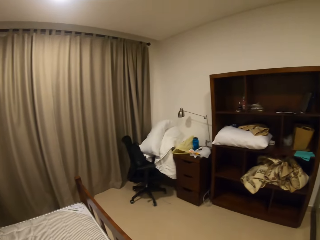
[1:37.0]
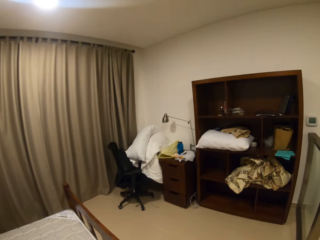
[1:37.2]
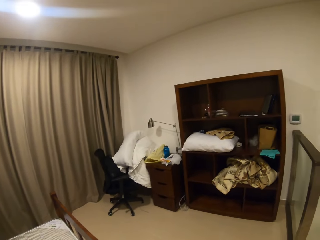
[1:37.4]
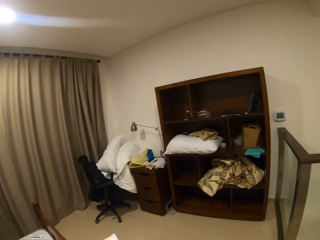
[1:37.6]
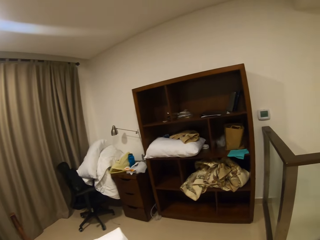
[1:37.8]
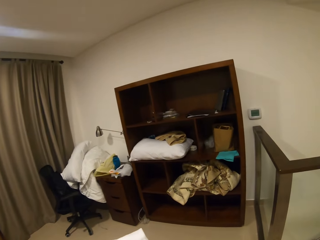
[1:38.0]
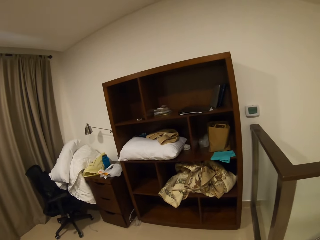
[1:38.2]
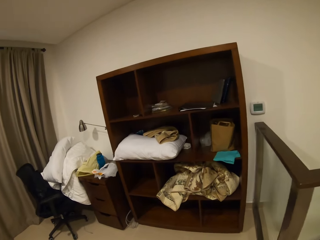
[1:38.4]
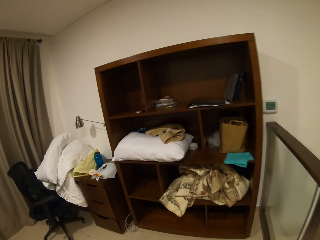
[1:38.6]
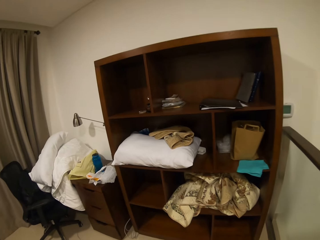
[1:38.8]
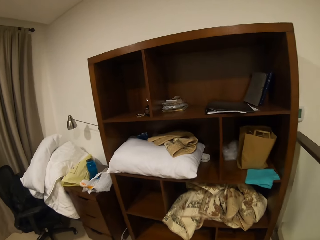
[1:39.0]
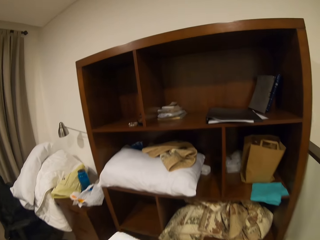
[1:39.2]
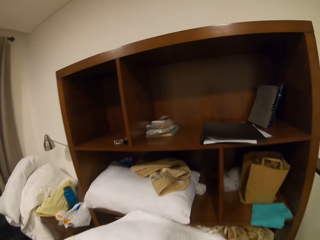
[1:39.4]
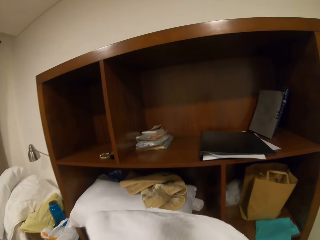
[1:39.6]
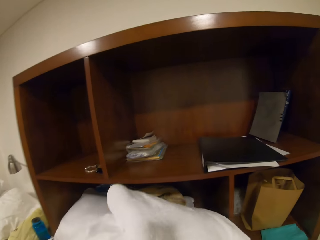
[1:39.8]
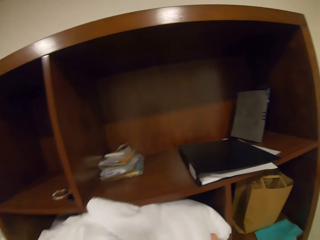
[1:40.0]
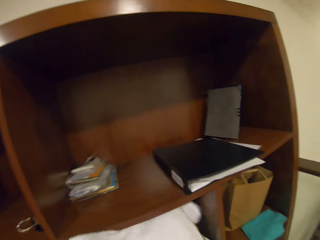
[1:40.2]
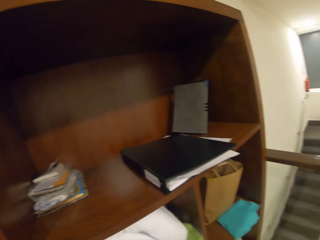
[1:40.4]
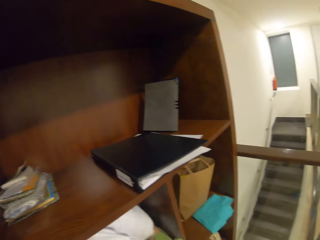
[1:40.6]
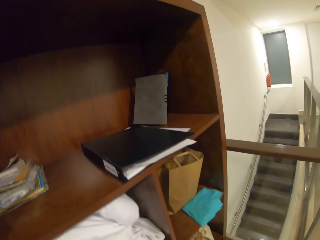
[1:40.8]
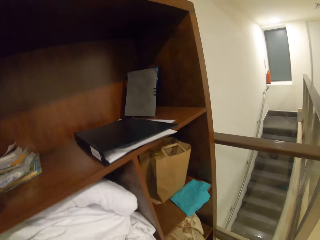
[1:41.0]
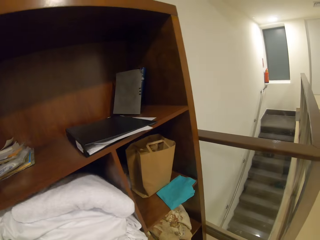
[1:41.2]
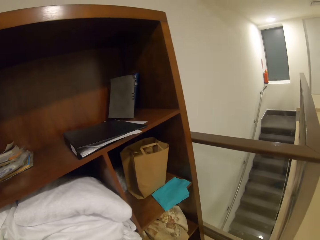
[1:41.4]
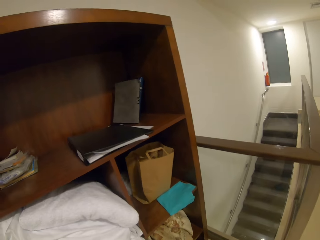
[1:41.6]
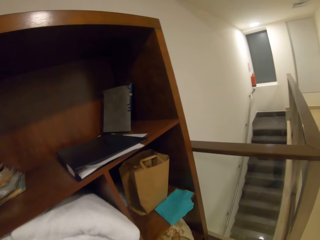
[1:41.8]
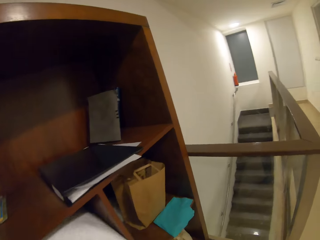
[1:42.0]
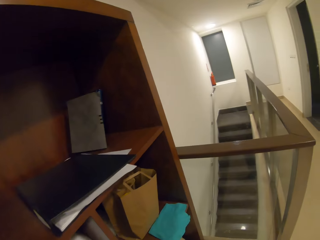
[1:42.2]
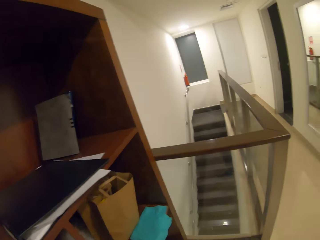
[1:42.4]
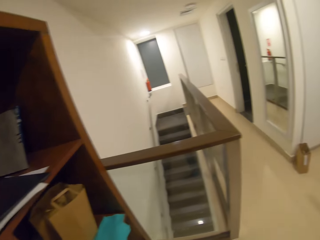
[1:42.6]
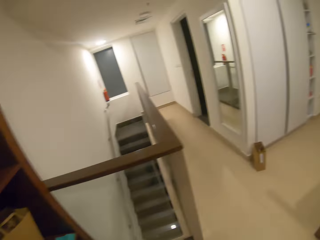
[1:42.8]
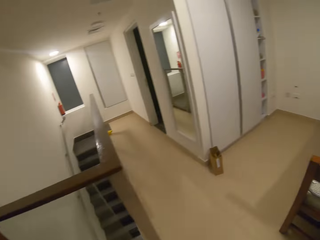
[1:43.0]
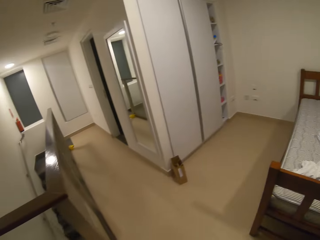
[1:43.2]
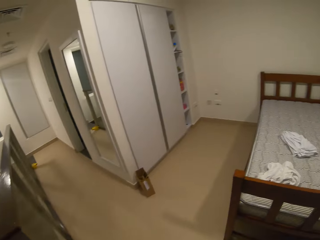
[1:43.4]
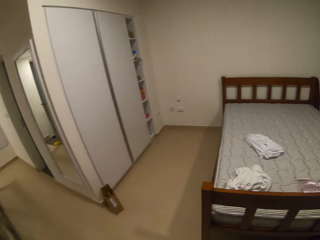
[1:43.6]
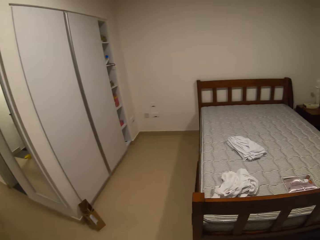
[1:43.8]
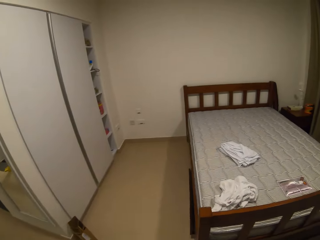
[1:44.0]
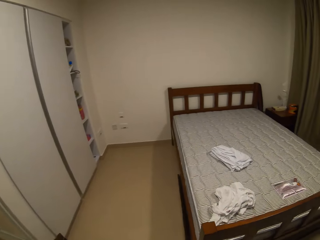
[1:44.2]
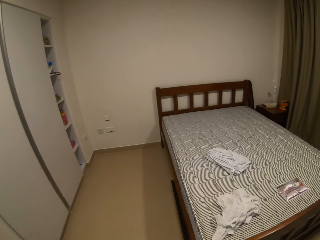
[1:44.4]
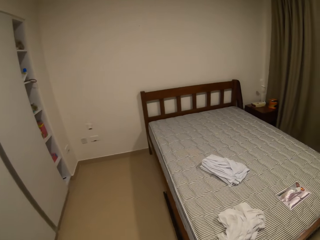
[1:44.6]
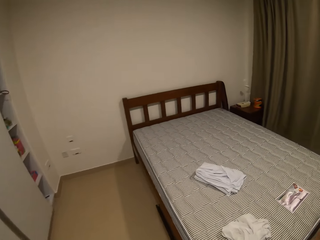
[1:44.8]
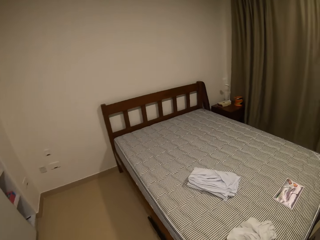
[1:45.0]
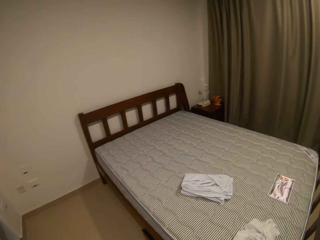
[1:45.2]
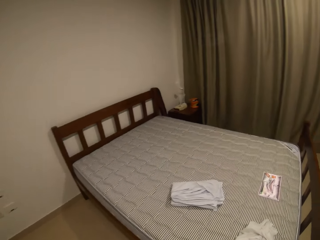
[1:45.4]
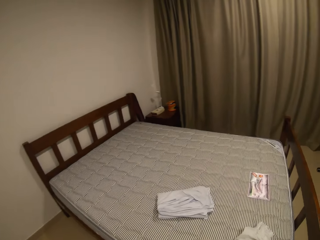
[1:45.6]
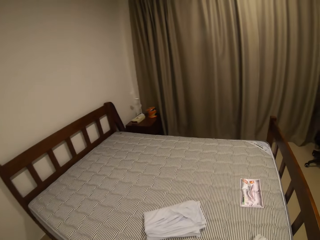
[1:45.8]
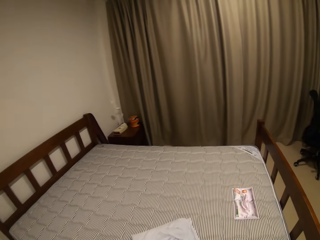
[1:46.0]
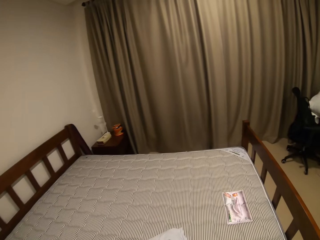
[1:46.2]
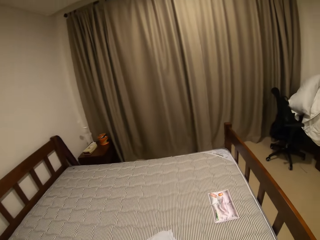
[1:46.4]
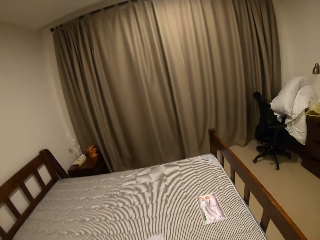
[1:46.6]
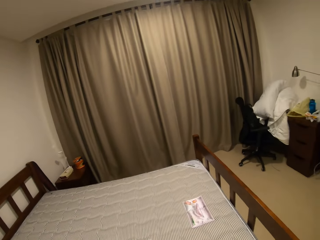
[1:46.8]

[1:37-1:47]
The camera wearer takes the beddings on the bed. They hold a duvet. They walk towards the shelf. They put the beddings in the shelf. They walk towards the bed.

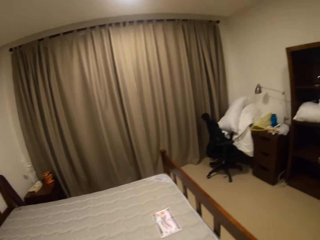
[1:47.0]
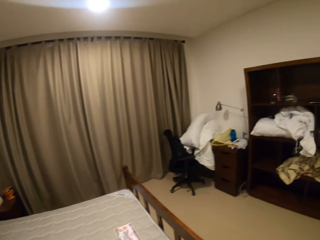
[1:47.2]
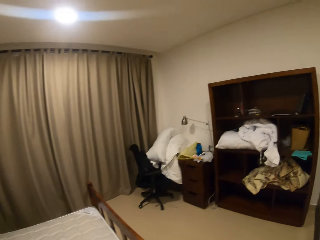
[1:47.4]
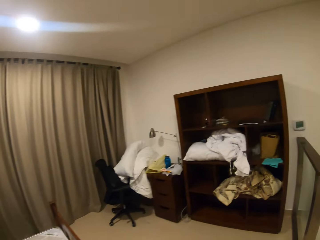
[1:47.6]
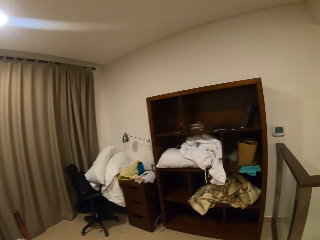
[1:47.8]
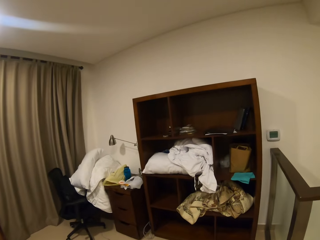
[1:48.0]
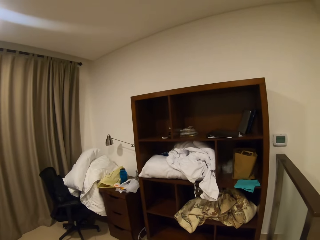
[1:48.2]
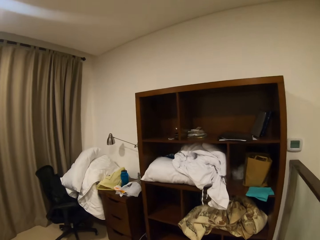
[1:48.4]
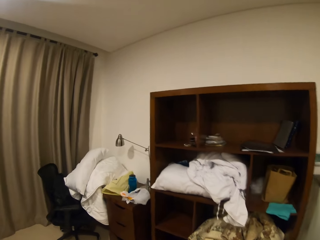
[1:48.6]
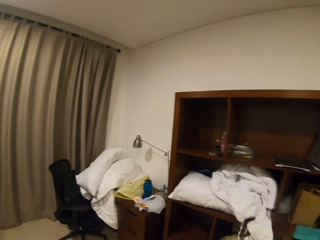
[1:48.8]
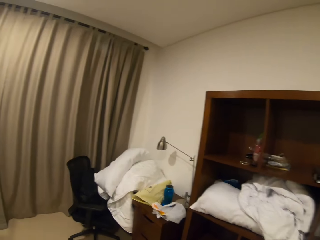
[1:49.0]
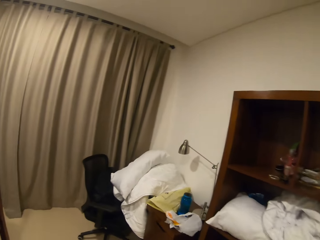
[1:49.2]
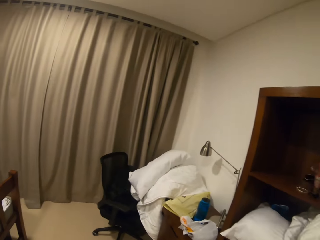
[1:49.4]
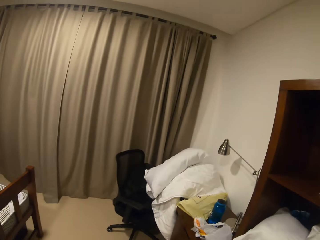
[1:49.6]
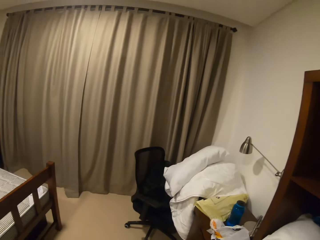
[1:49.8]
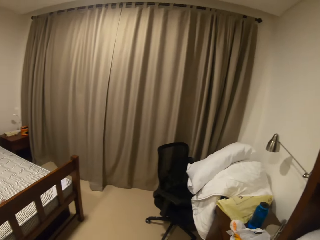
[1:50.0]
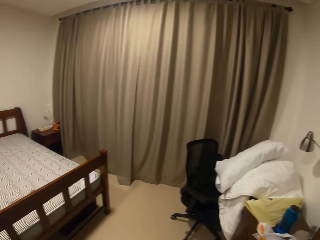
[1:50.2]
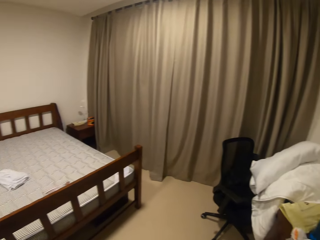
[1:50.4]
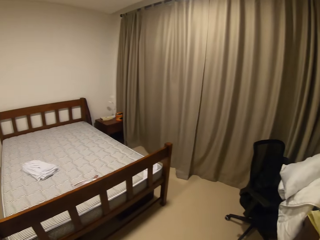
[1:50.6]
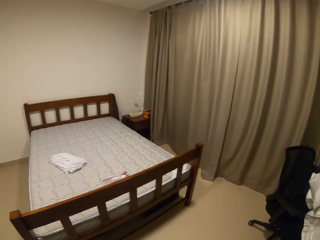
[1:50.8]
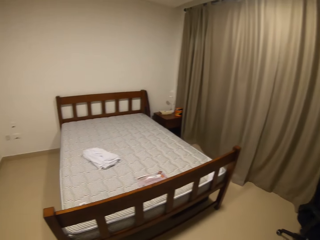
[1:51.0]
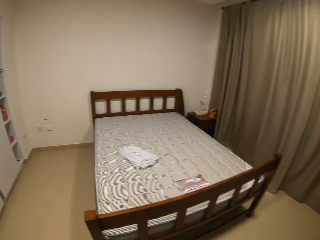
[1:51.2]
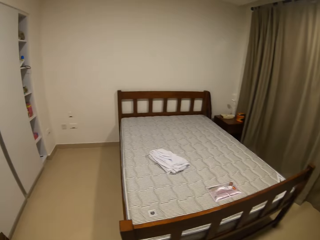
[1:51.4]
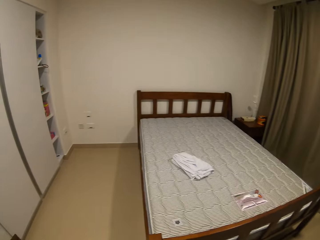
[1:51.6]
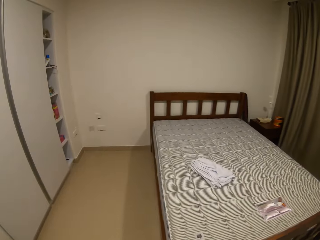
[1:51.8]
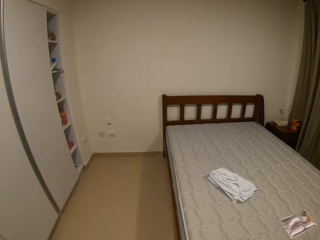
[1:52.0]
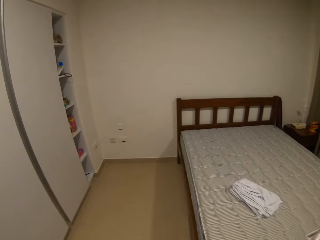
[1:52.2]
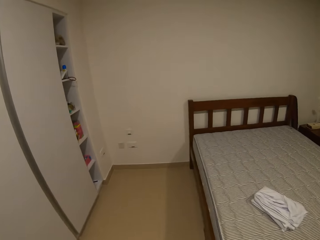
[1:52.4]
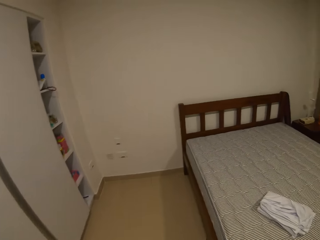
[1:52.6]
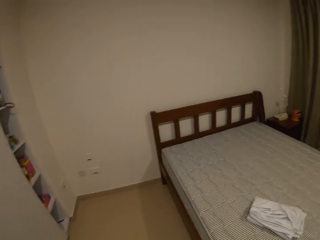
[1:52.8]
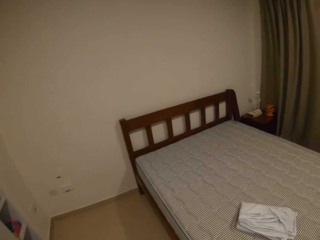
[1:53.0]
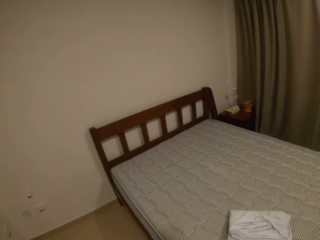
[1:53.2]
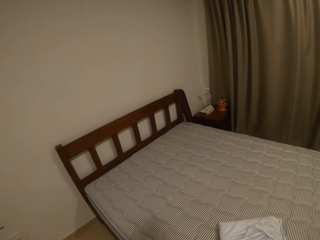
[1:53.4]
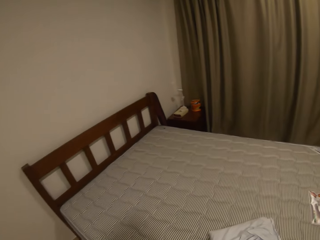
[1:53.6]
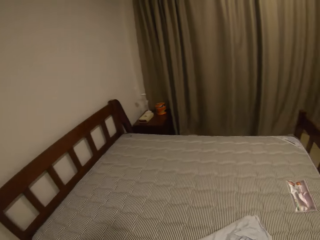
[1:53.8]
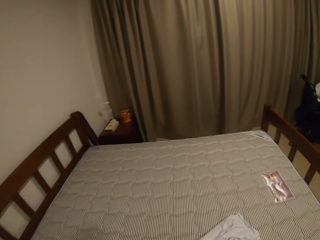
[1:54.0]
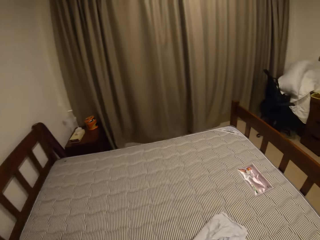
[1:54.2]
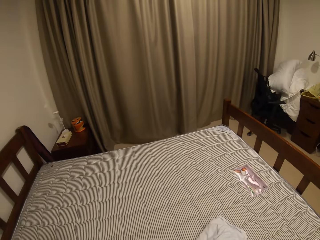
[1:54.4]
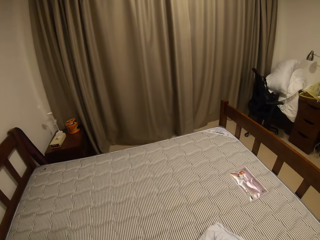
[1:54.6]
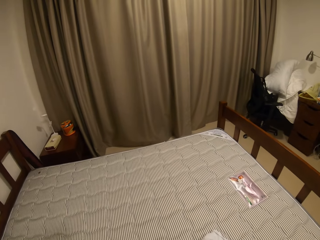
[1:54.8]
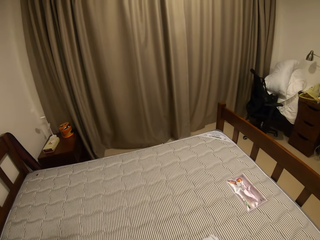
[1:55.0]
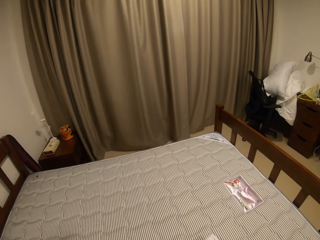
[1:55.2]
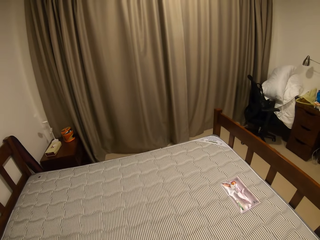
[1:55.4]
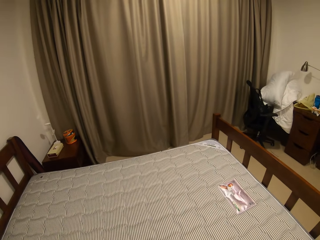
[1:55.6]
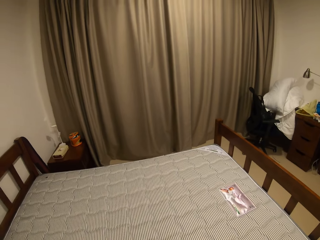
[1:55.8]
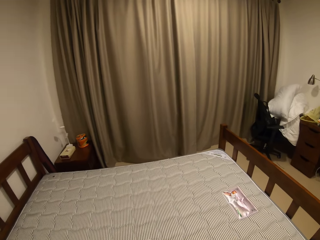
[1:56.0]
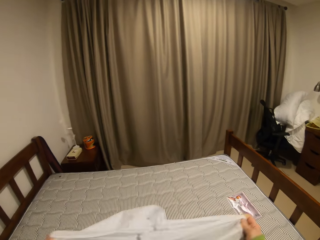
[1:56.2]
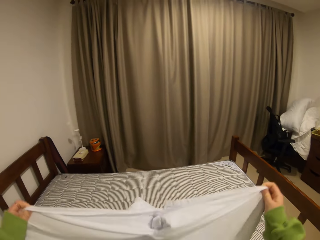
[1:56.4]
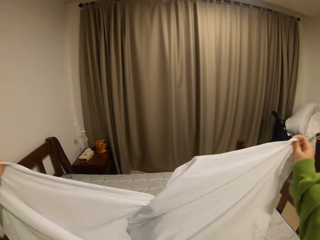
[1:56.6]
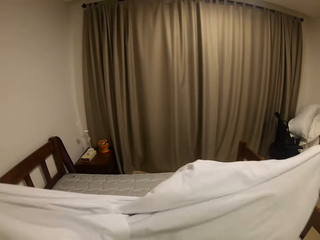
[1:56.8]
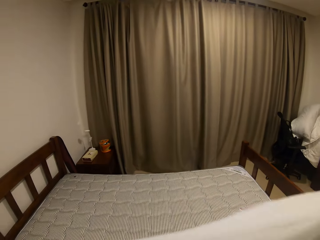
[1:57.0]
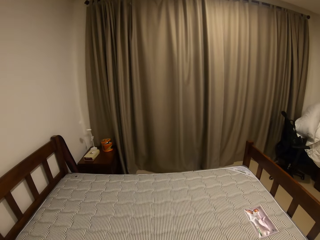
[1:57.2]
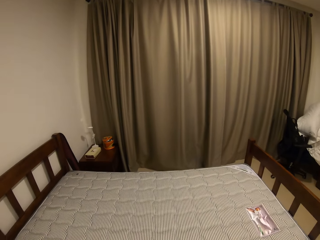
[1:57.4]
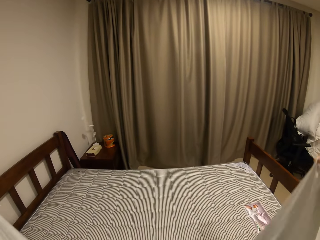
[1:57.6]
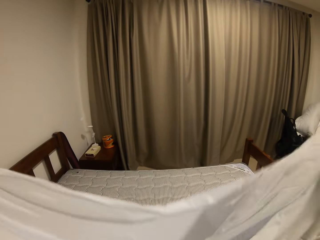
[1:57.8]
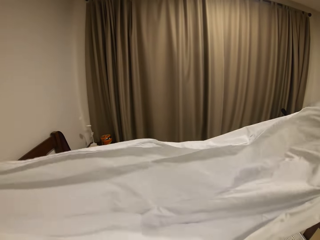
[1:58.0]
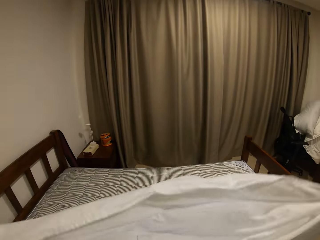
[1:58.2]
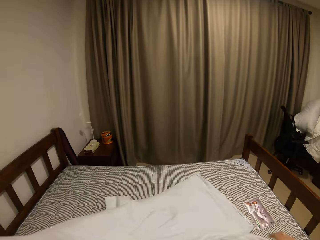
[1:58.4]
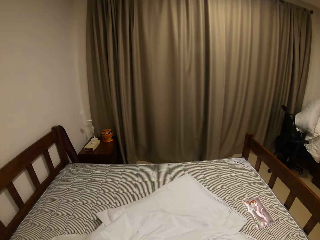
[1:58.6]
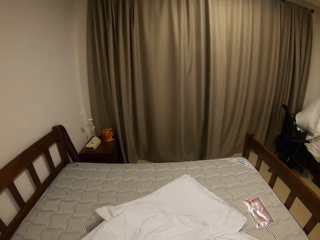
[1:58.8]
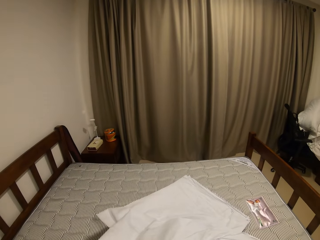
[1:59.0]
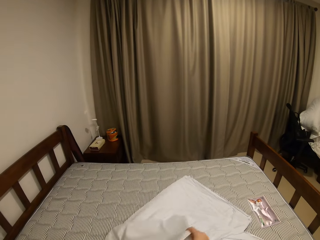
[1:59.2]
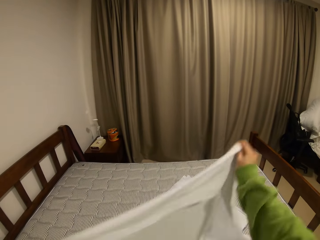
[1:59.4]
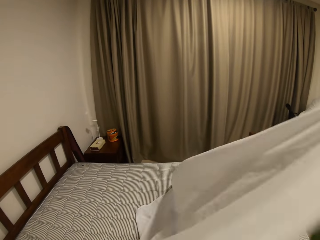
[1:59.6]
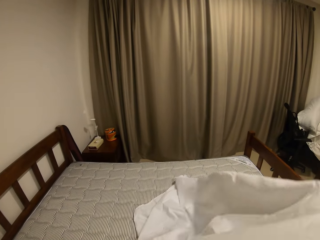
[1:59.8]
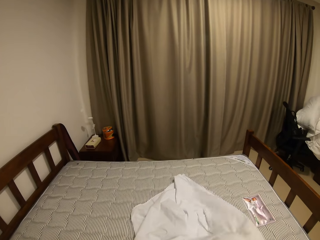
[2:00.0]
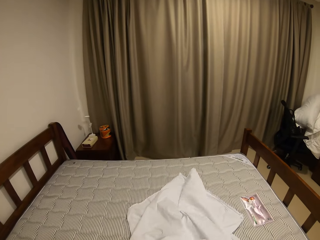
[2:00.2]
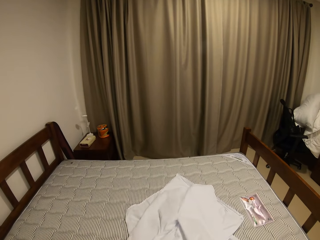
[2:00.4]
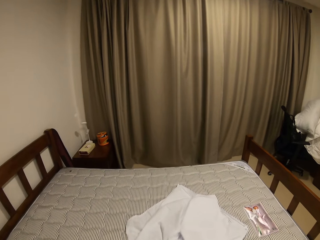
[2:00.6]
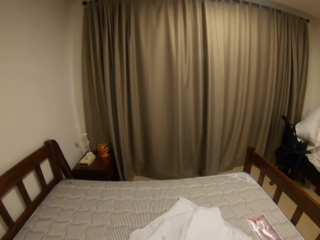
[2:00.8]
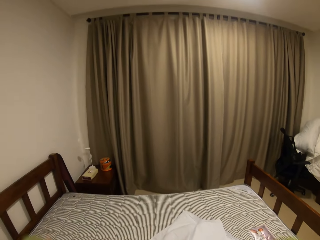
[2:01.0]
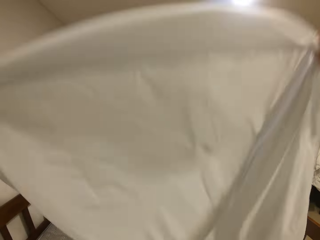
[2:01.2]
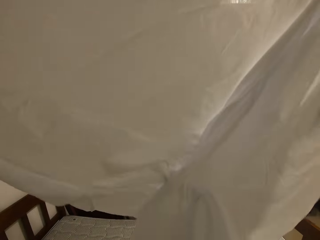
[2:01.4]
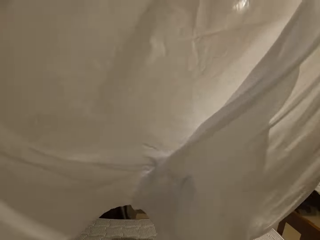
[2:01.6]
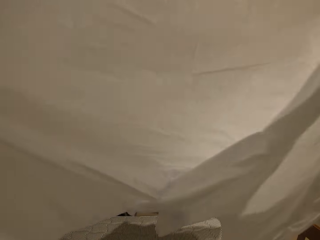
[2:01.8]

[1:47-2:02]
The camera wearer takes the beddings on the bed. They put the beddings in the shelf. They walk towards the bed. They take the bed sheet. They spread the bed sheet. They unfold the bed sheet.
